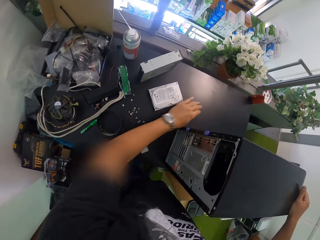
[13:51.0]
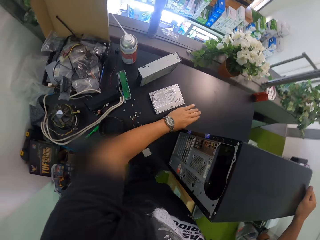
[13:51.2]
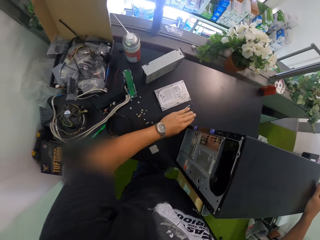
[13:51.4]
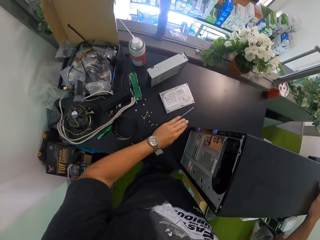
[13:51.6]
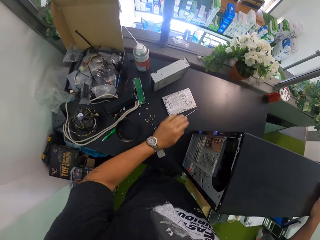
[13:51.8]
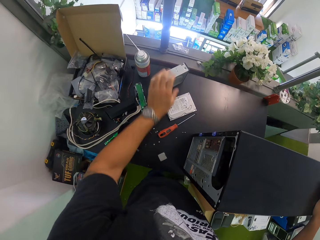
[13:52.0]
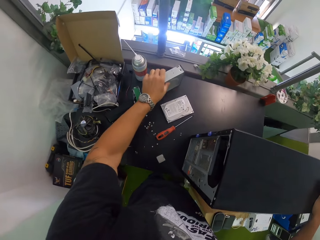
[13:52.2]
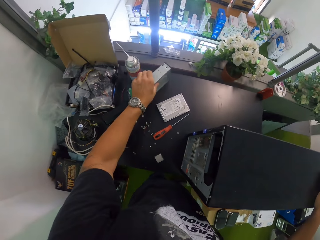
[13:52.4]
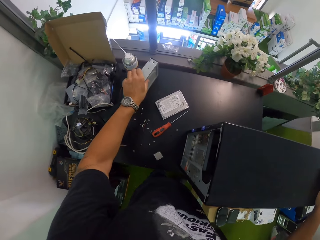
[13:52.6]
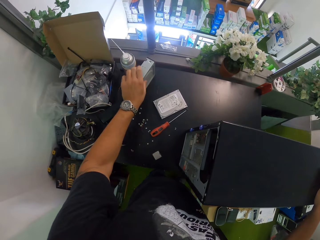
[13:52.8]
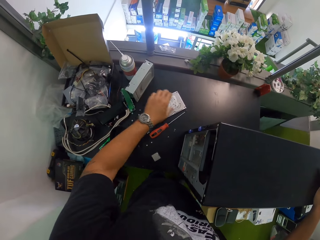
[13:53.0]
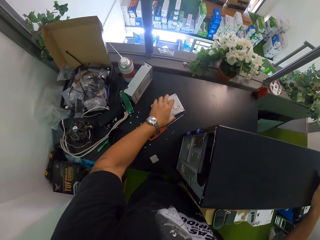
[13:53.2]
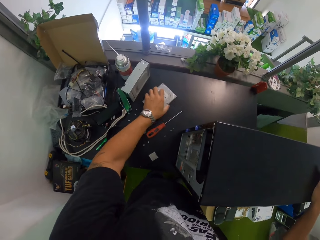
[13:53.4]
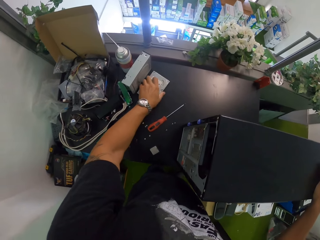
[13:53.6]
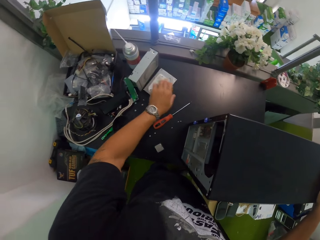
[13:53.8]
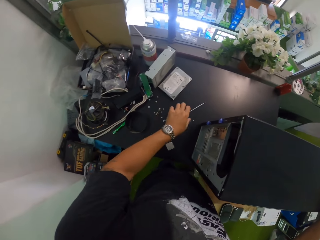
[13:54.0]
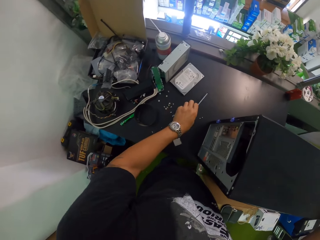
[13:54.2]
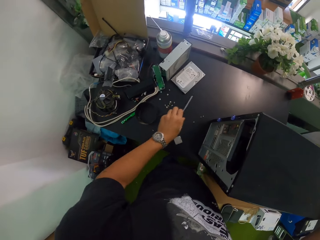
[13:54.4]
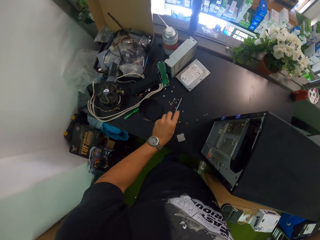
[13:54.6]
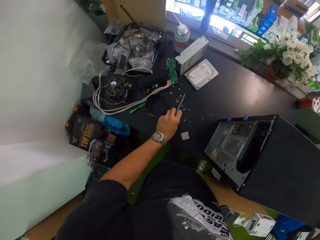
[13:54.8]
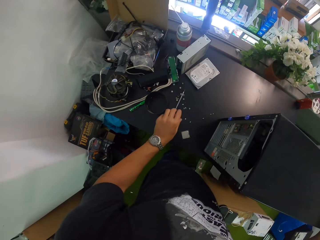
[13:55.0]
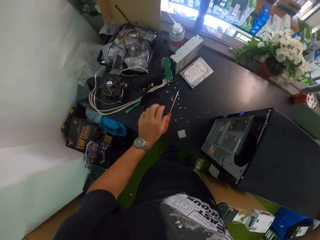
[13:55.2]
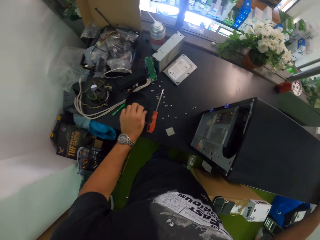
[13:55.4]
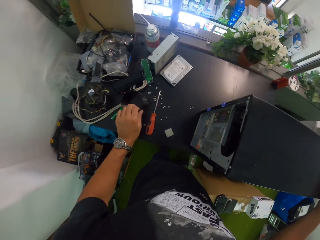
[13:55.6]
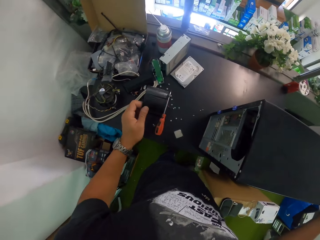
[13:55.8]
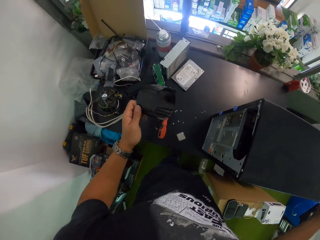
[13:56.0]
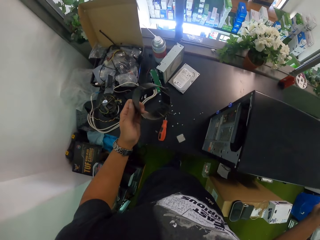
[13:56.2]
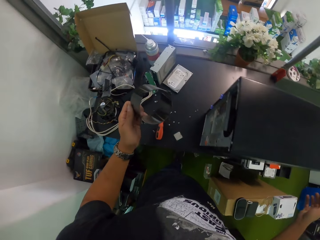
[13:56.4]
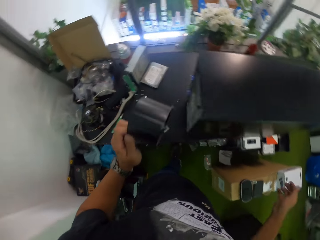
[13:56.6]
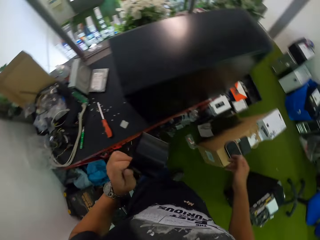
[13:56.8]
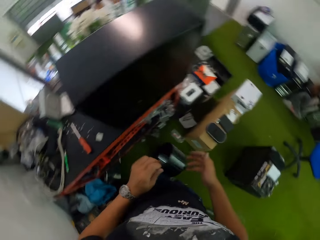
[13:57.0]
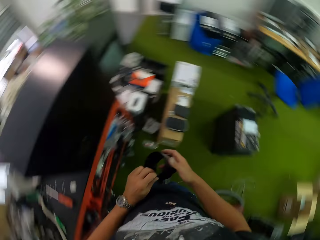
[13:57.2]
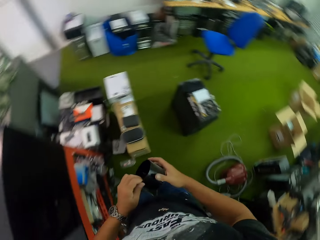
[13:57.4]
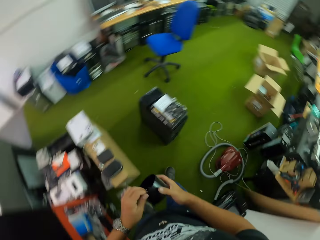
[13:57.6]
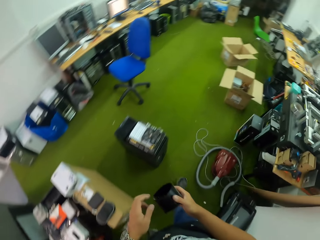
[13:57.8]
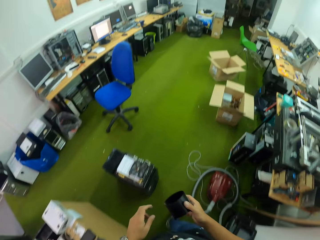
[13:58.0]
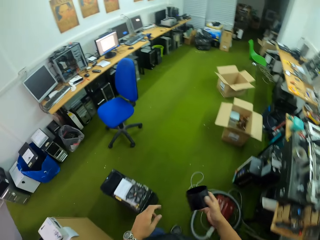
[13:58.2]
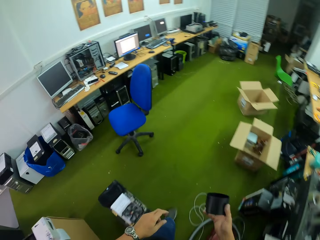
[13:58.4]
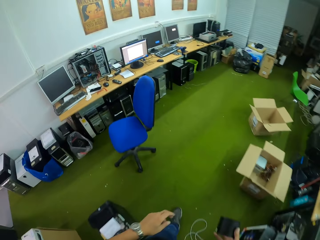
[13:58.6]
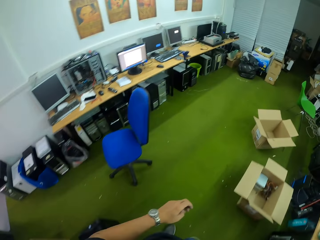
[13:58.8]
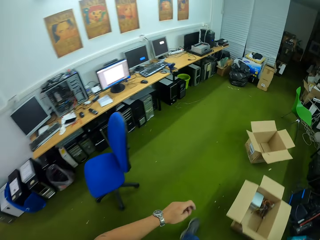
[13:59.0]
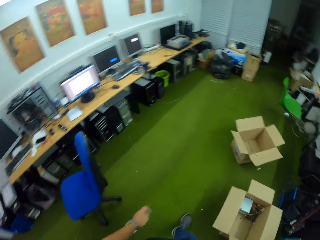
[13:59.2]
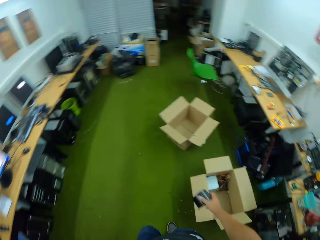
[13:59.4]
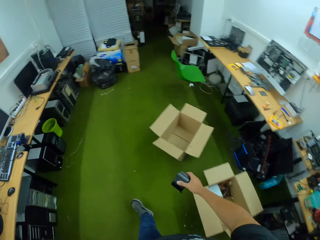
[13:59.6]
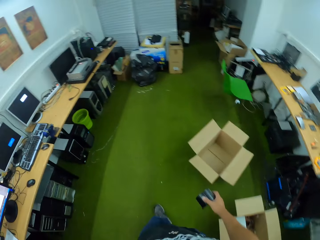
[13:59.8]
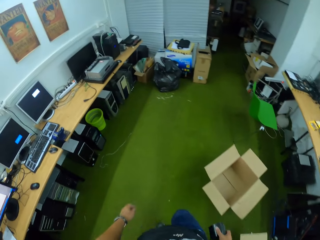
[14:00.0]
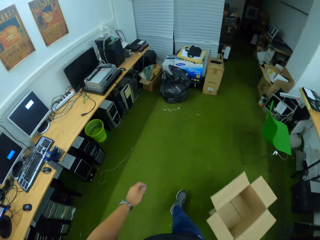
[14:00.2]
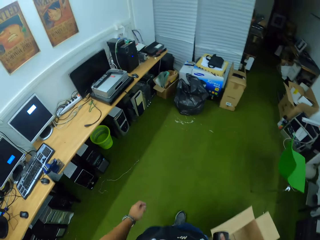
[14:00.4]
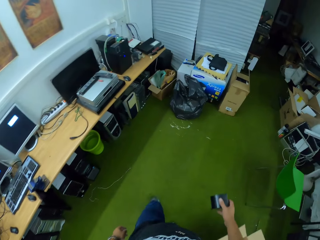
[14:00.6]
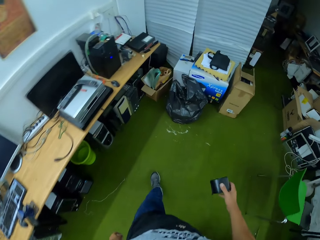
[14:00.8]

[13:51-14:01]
The camera wearer moves a screwdriver. He moves a hard drive on the table with his left hand. He moves another hard drive on the table with his left hand. He moves the screwdriver on the table with his left hand. He picks up a black plastic on the table with his left hand. He transfers the black plastic from his left hand to his right hand.

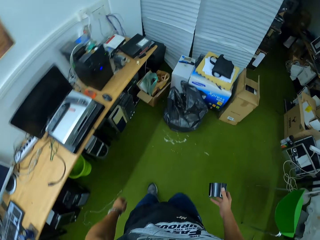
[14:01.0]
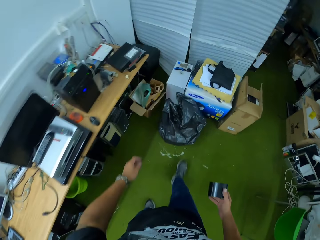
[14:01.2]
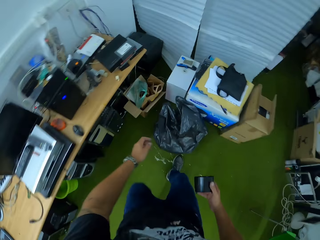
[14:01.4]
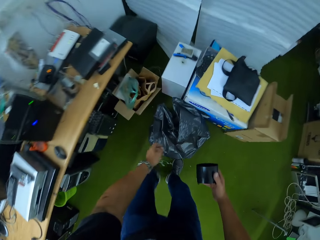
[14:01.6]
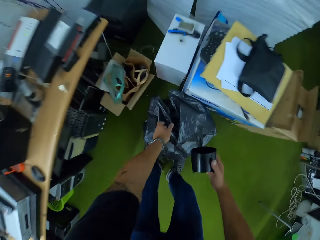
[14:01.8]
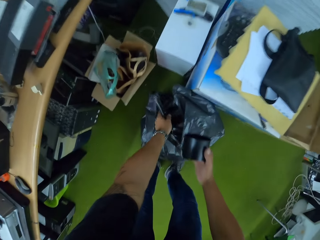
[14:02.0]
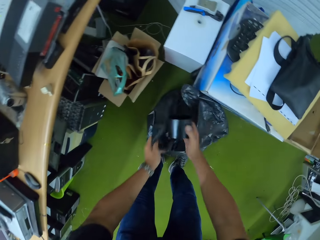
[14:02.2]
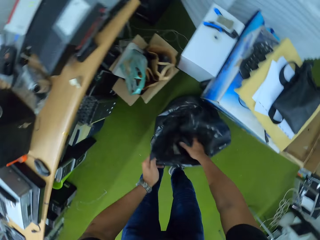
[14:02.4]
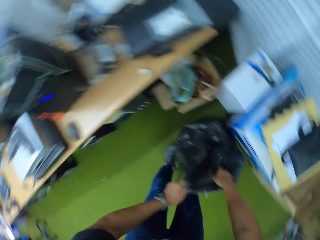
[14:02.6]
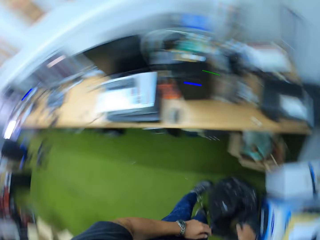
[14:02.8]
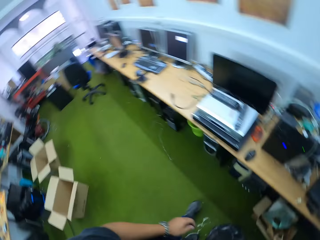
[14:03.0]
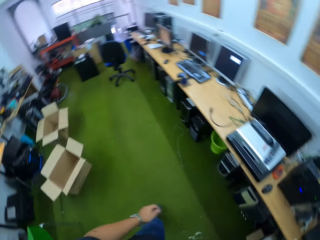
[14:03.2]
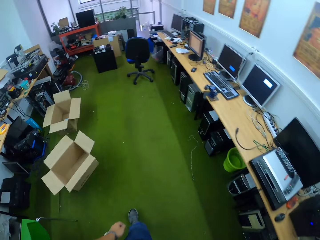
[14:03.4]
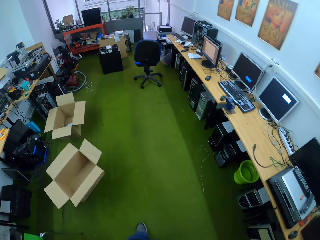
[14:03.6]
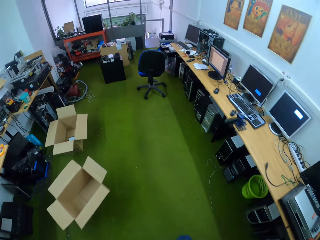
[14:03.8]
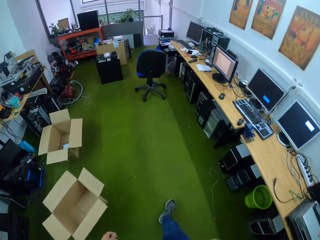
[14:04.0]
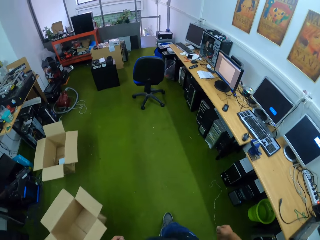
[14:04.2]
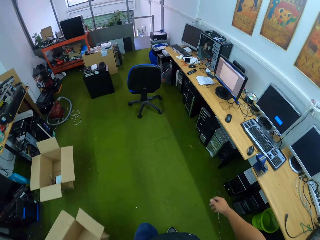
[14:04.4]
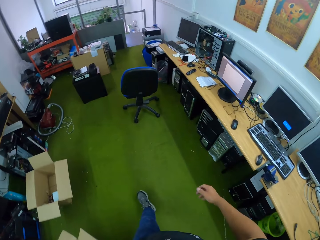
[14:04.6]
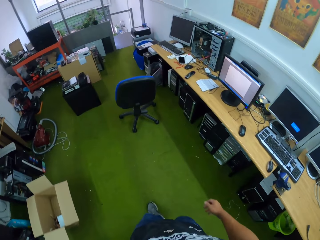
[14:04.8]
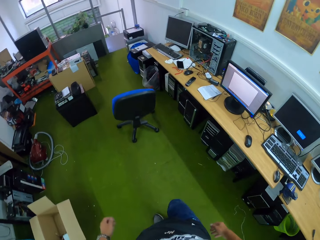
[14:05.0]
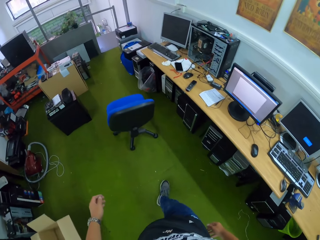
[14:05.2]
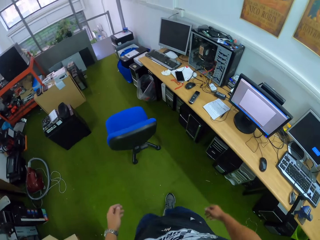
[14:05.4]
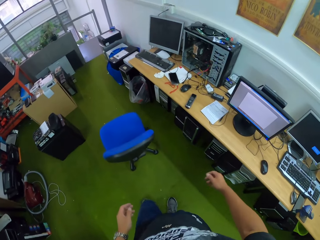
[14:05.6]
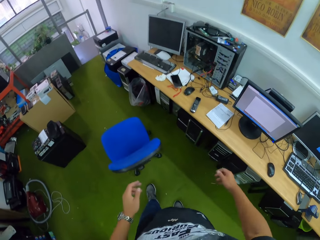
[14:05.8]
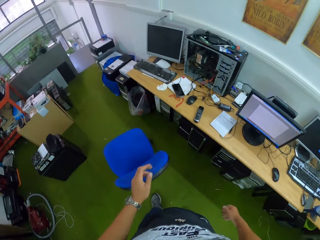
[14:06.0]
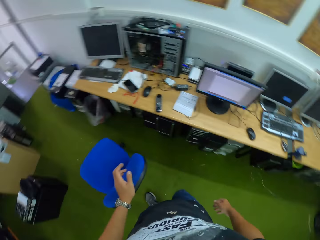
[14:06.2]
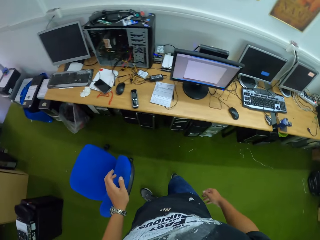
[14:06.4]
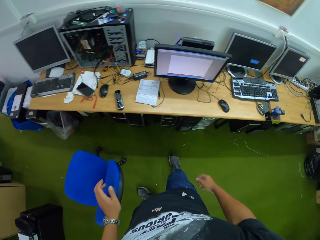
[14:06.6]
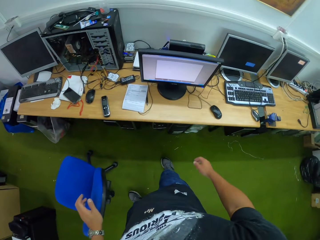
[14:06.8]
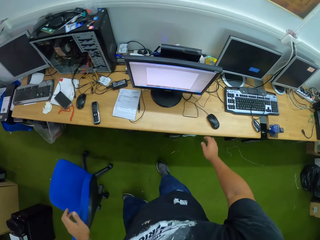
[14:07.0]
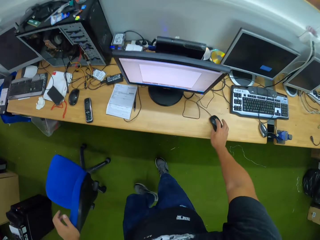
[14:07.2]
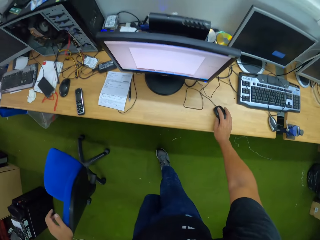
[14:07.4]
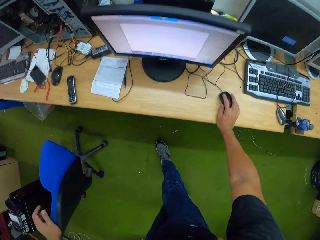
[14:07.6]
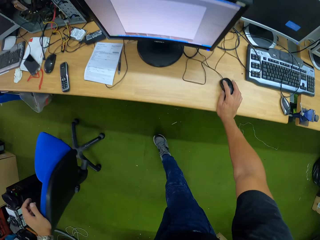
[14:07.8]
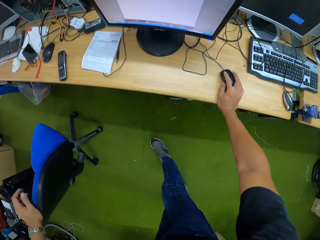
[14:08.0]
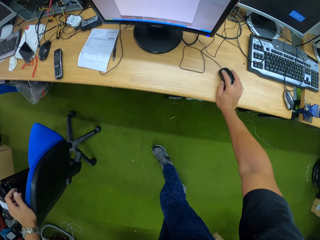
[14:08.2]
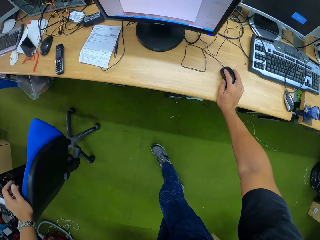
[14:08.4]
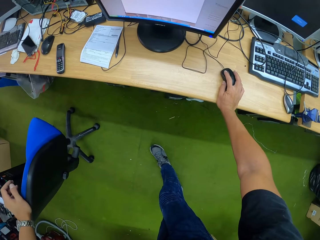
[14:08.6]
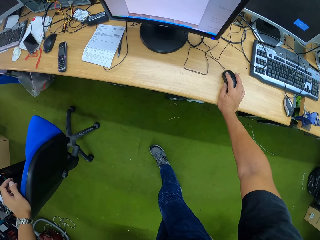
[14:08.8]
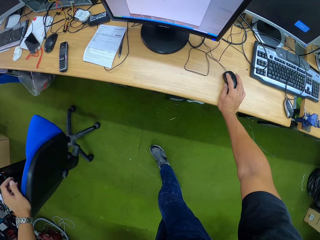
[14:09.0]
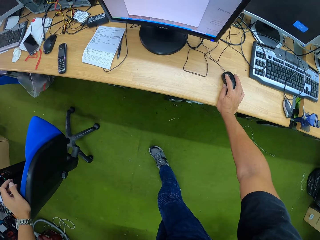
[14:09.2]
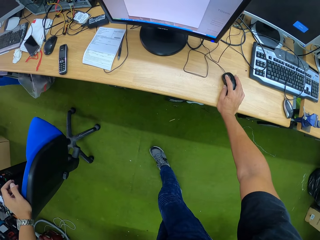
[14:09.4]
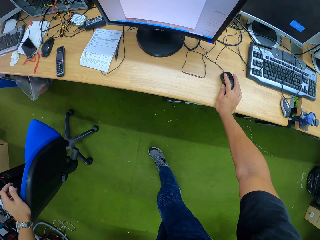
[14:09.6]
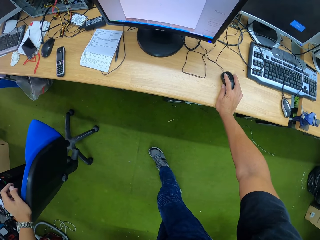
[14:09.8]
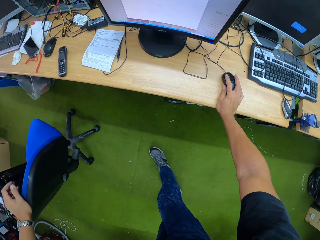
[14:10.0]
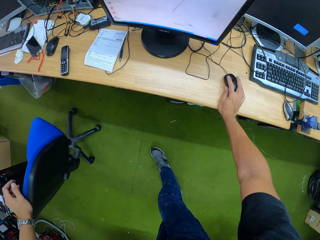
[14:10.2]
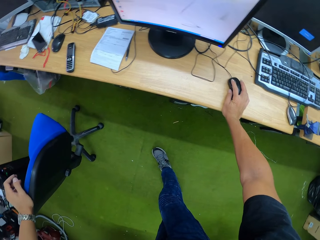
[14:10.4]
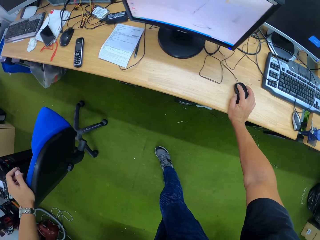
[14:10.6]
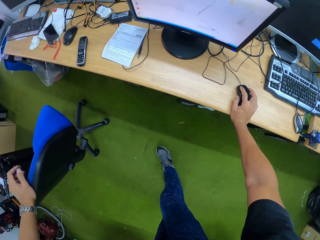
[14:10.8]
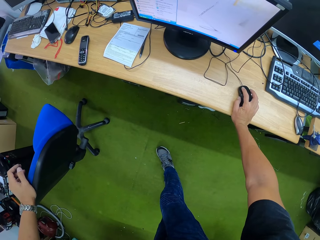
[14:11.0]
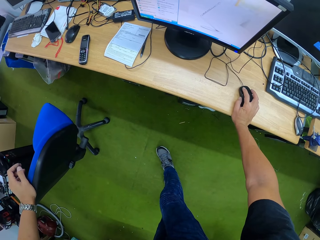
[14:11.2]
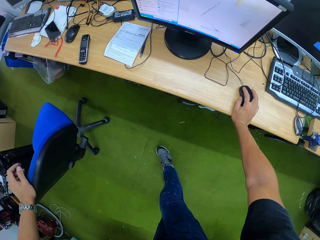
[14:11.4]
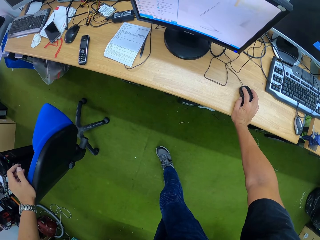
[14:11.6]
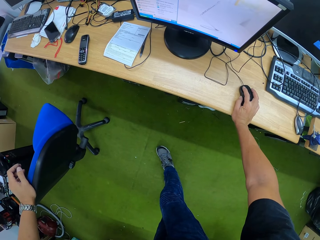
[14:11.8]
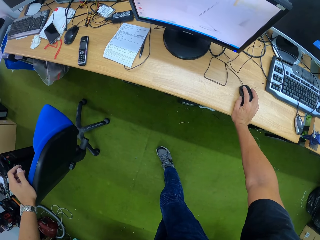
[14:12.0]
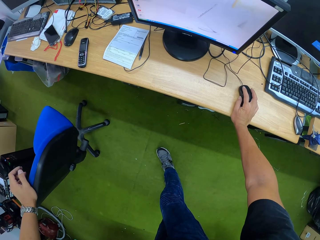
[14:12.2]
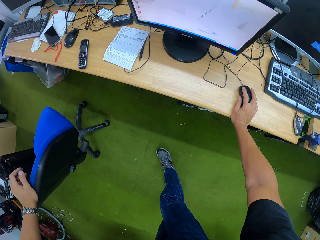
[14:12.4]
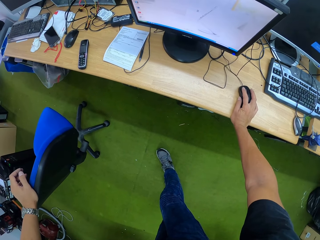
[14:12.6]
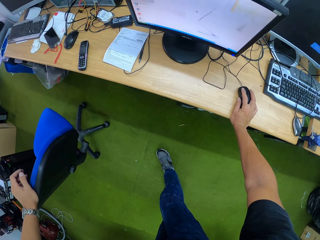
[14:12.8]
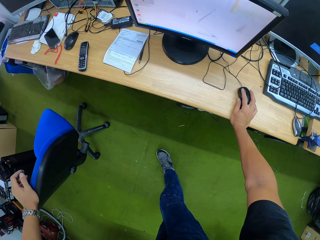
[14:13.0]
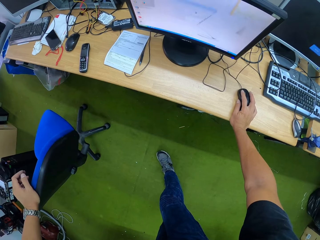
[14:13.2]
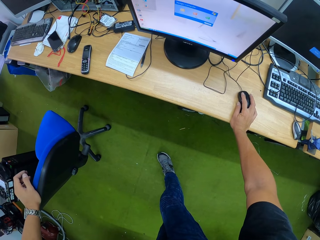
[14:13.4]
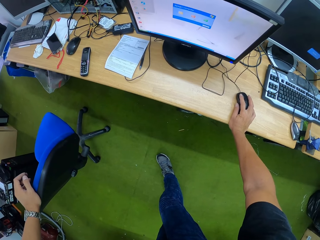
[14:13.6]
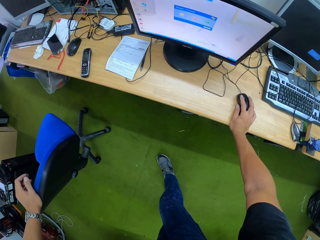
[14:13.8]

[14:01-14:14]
The camera wearer walks in the room. He opens a trash bag with his left hand. He trashes the black plastic with his right hand. He walks in the room. He holds the chair. He operates a computer on the table with his right hand. He holds the mouse.
